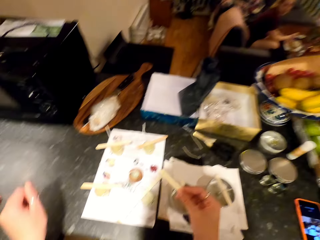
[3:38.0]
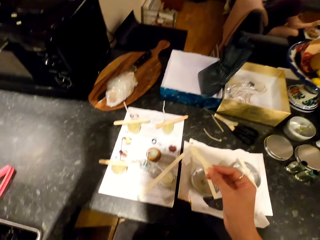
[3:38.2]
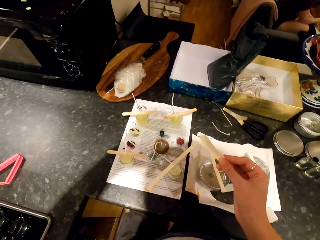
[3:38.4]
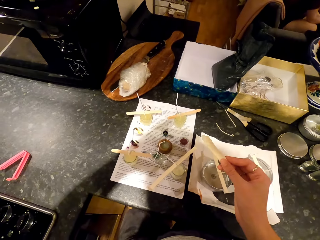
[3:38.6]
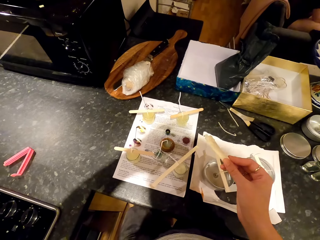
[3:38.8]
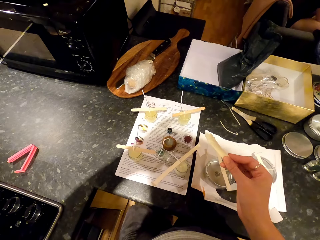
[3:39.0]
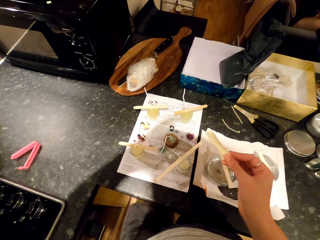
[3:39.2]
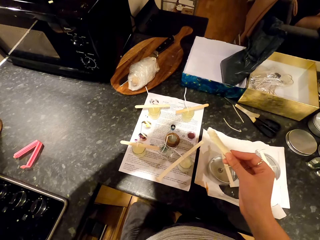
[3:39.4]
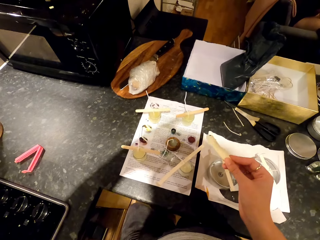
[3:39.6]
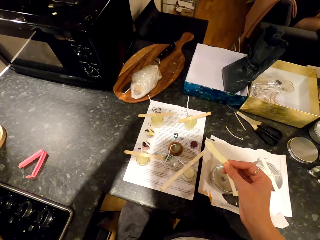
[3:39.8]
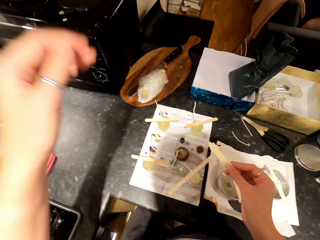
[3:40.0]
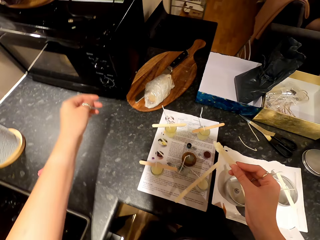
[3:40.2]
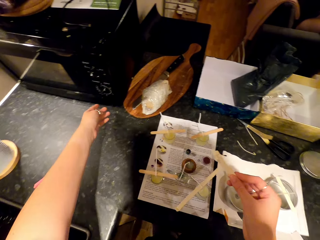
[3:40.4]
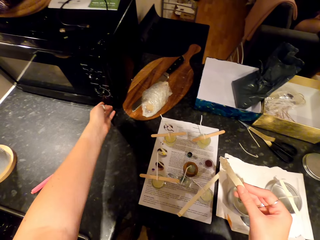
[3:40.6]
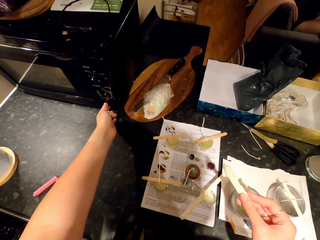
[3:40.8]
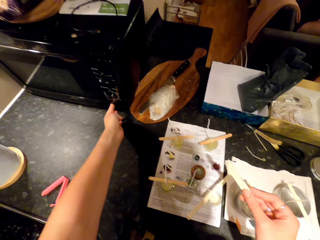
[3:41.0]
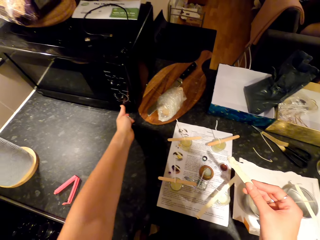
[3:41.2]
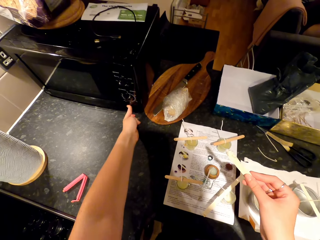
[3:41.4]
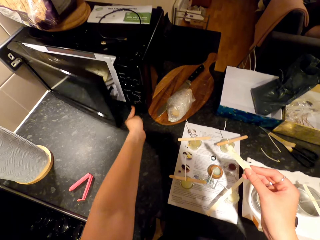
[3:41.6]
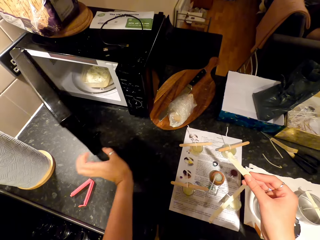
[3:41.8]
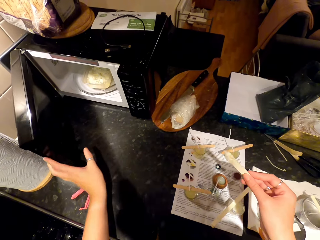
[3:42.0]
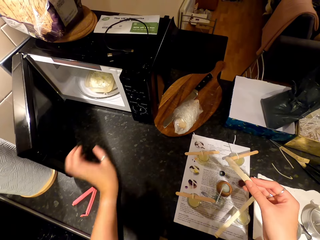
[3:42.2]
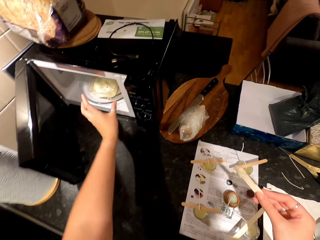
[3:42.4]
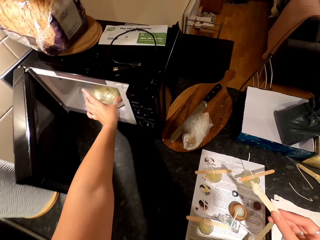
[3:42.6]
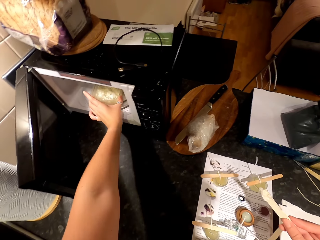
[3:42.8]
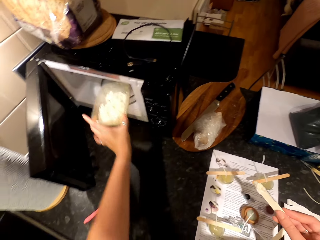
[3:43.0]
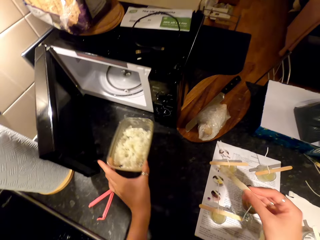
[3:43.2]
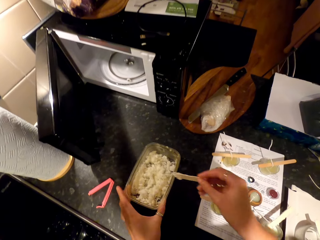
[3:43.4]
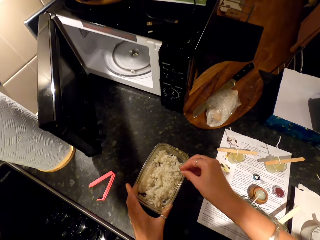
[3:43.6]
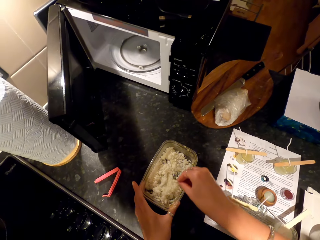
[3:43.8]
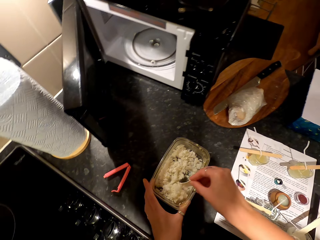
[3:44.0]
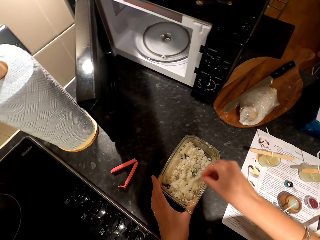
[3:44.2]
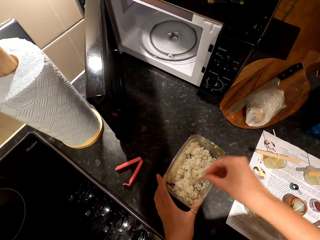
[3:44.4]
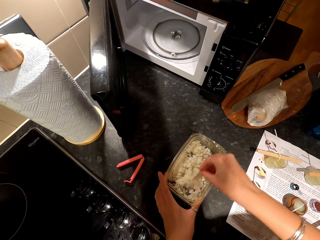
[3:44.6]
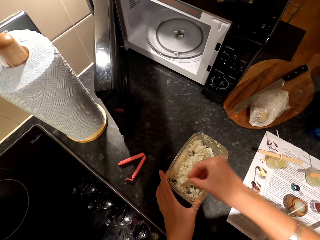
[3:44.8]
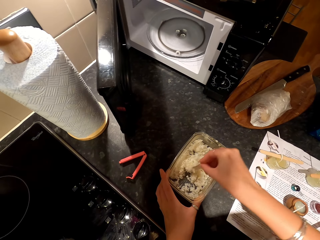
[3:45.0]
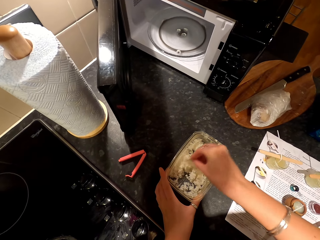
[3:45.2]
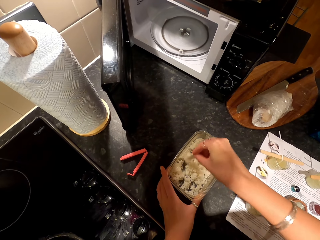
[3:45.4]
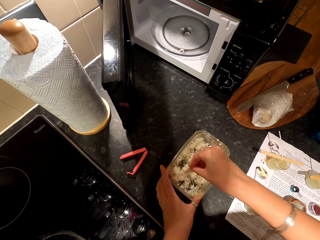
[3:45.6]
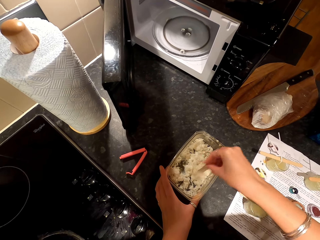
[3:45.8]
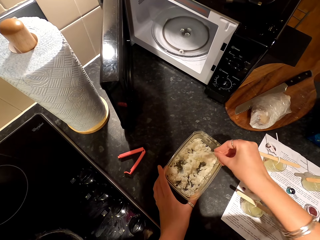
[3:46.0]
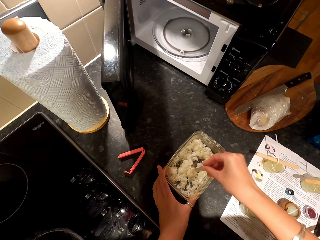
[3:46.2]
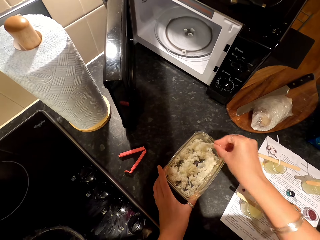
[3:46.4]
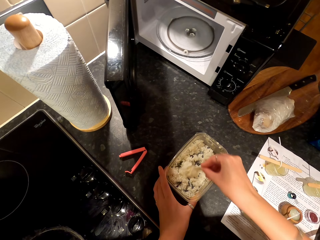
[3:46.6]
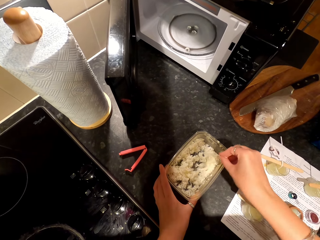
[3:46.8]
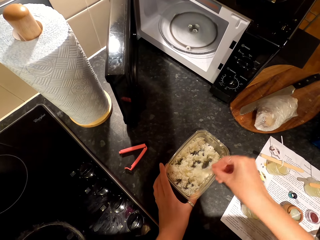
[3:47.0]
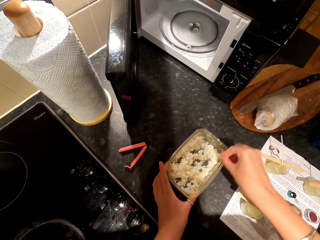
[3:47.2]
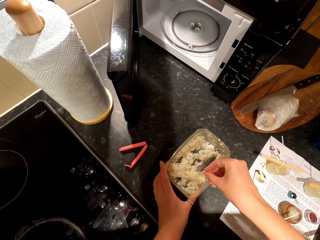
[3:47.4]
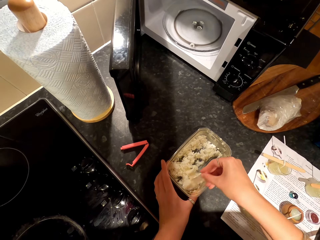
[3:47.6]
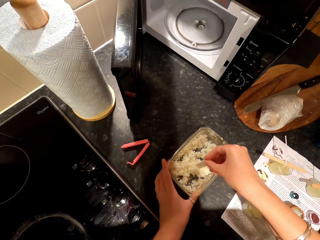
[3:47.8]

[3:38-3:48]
The camera wearer touches their head. They press the button. They open the microwave. They remove the dish from the microwave. They put the dish on the countertop. They stir wax particles in the dish with something.

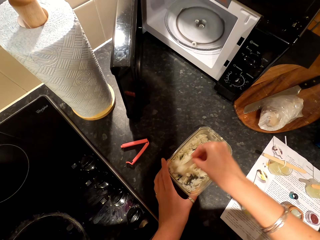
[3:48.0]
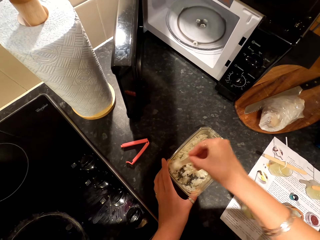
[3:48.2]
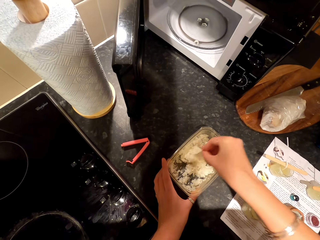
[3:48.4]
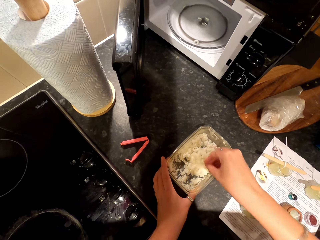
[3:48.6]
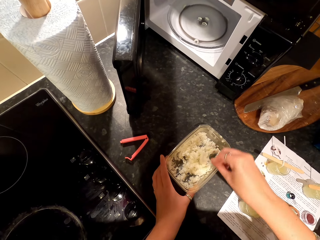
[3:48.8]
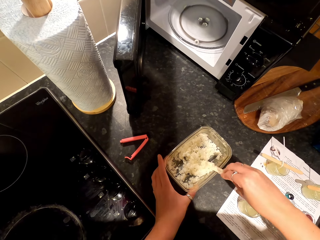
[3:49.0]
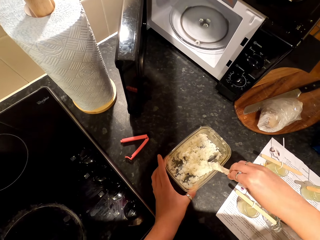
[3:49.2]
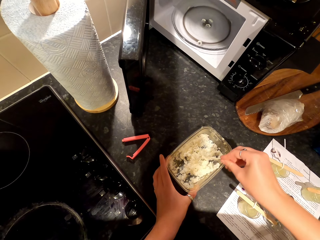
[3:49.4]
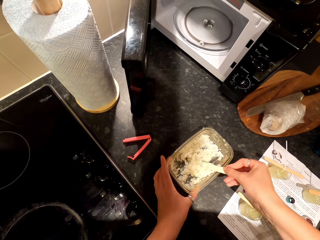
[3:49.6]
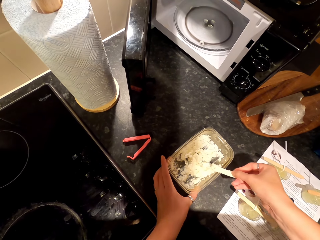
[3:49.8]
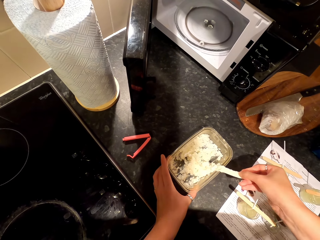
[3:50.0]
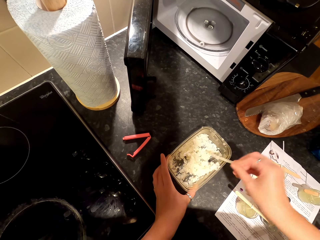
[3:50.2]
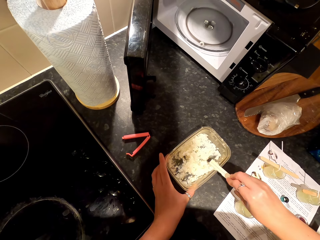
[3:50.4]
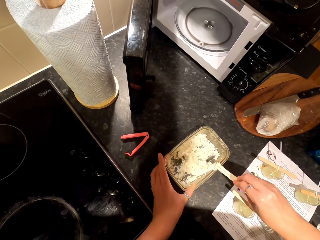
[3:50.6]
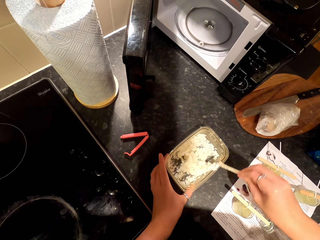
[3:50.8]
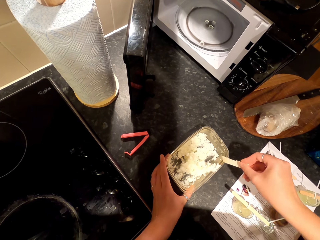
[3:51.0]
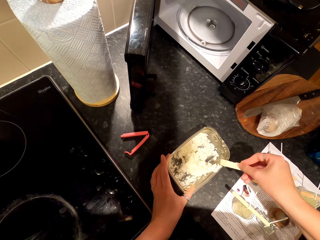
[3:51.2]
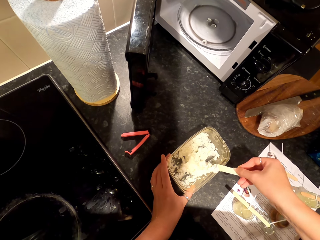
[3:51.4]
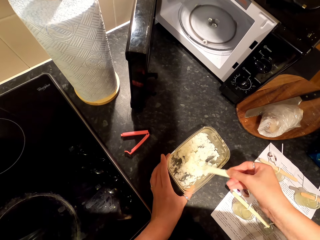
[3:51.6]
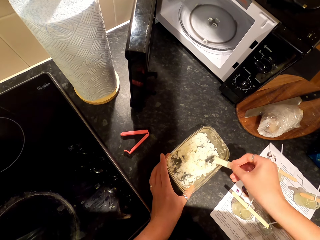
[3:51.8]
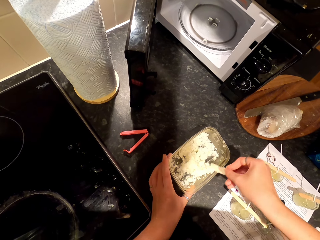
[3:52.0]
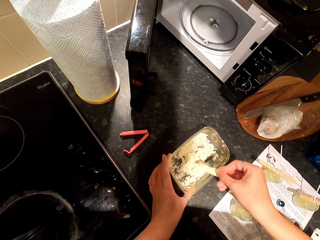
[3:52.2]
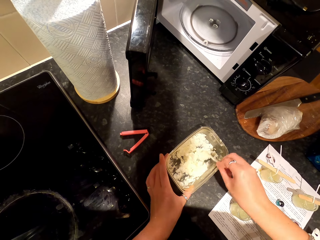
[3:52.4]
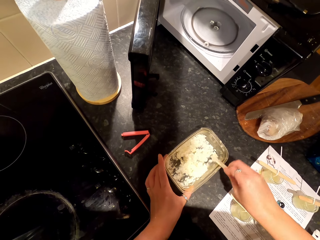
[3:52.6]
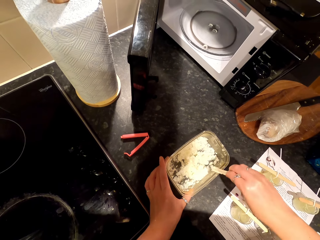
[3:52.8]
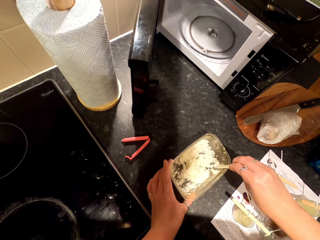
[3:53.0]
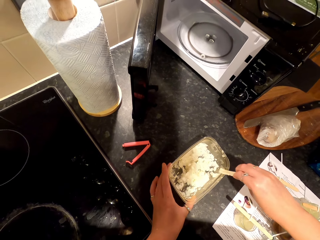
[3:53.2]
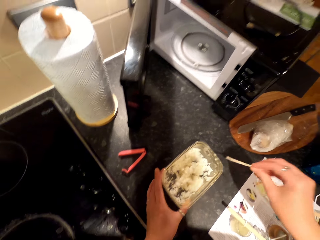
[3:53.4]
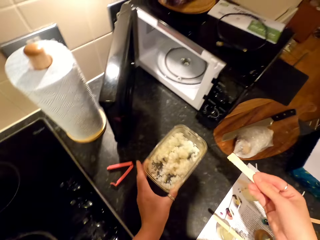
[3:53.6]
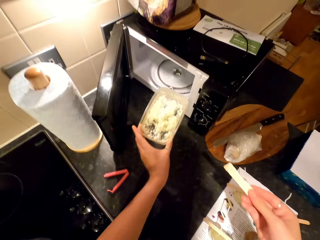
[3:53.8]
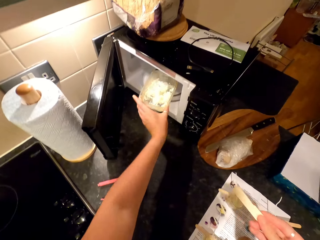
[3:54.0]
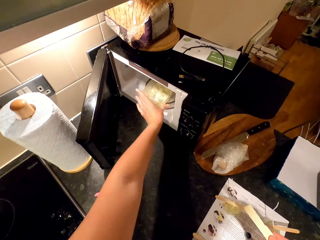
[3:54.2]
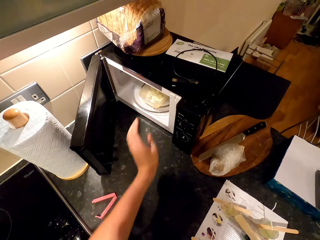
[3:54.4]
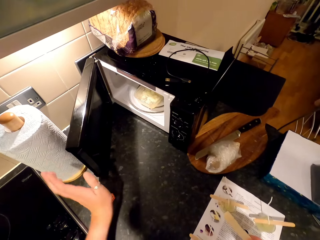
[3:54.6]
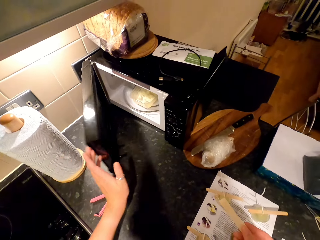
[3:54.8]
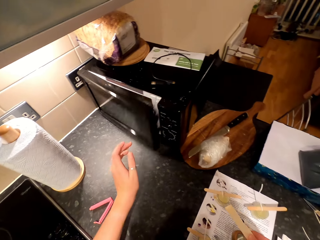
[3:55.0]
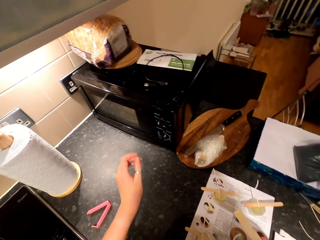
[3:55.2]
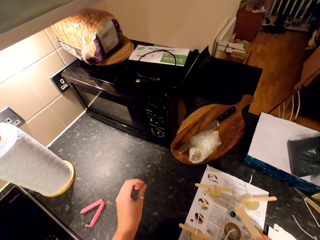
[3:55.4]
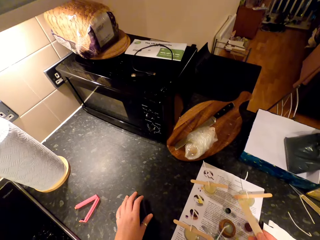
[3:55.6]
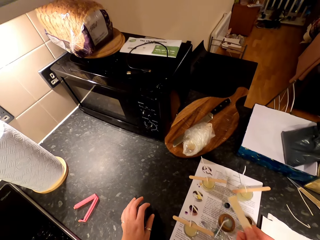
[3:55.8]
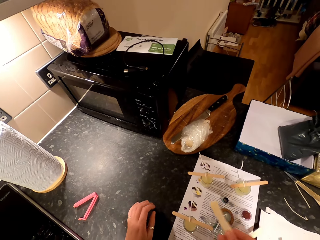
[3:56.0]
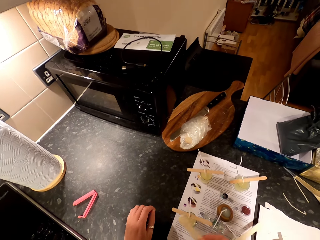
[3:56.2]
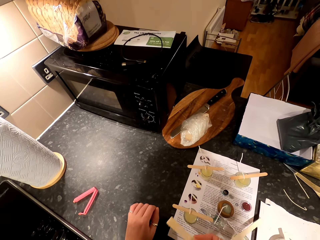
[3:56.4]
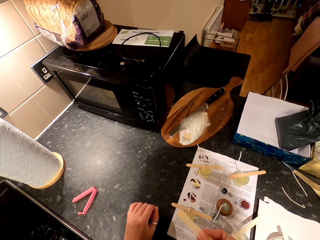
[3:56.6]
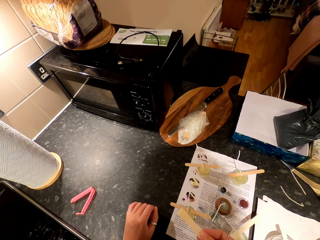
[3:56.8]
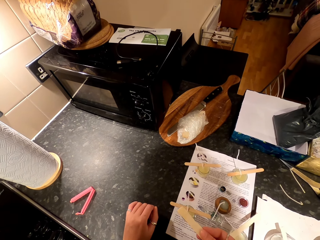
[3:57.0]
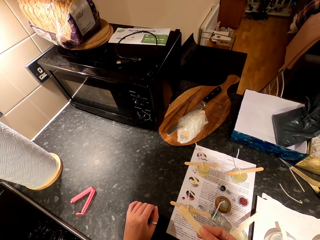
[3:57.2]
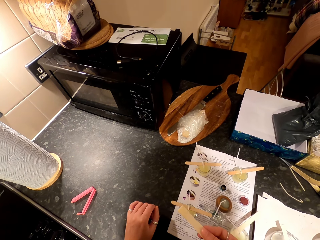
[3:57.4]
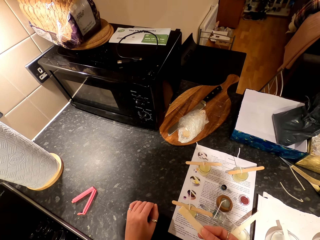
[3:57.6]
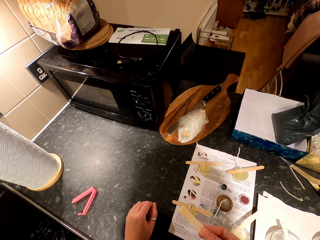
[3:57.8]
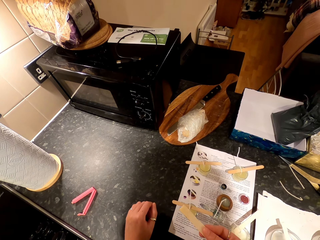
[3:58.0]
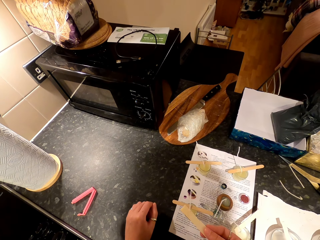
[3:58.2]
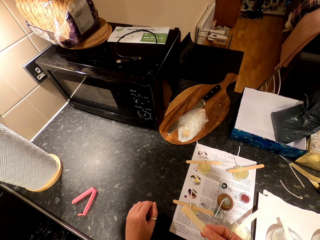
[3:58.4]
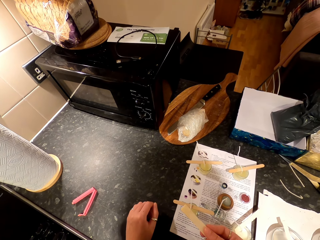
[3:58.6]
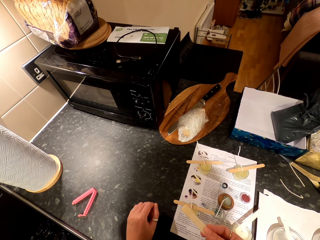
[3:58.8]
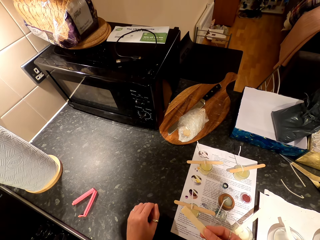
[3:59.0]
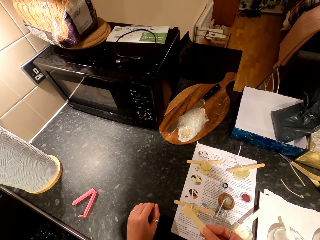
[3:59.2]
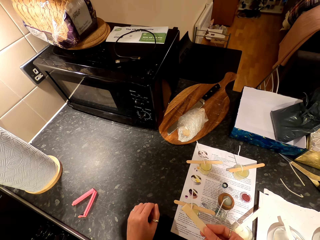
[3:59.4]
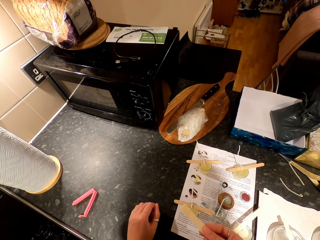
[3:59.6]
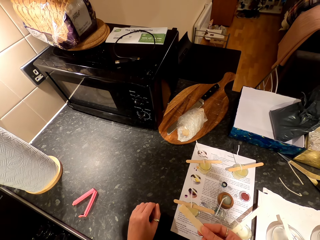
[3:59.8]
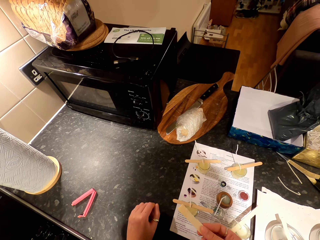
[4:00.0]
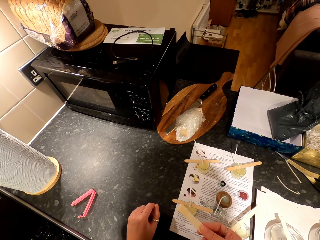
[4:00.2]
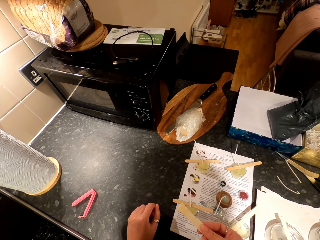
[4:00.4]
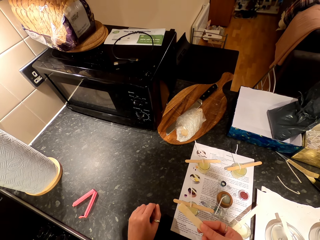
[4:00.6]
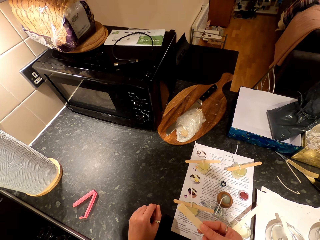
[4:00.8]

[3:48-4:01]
The camera wearer removes wax particles from the rod. They scoop the wax particles in the dish with something. They pick up the dish on the countertop. They put the dish into the microwave. They close the microwave. They look around.
